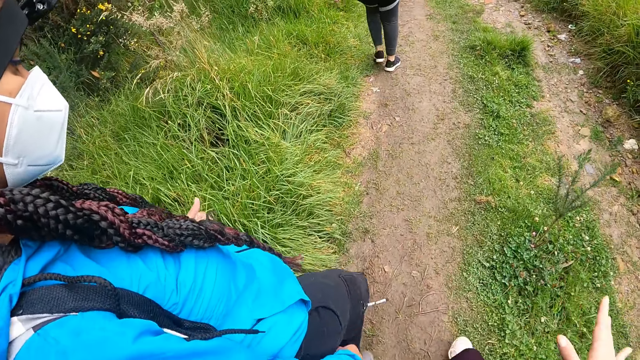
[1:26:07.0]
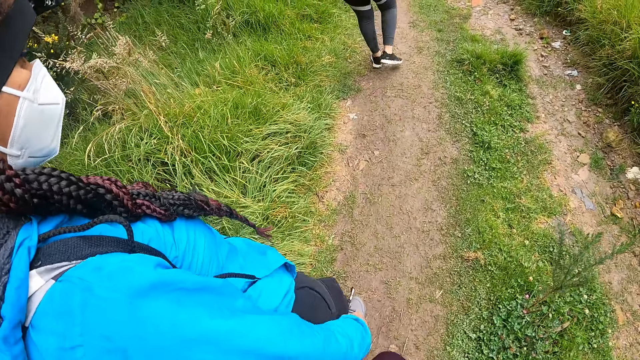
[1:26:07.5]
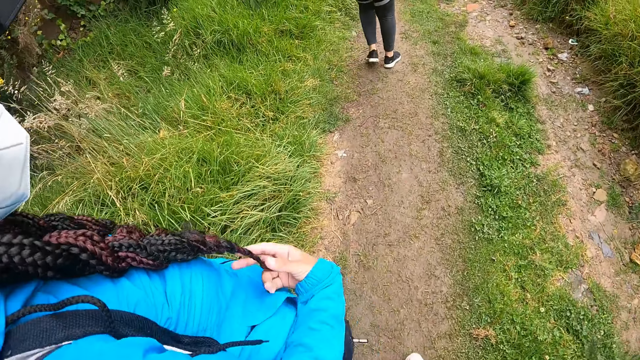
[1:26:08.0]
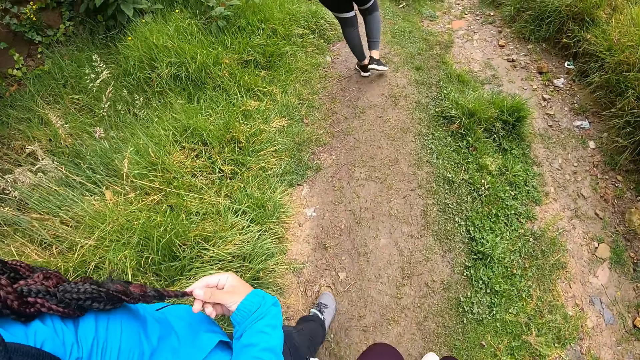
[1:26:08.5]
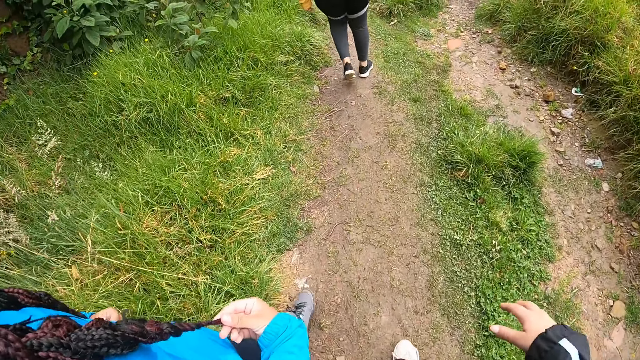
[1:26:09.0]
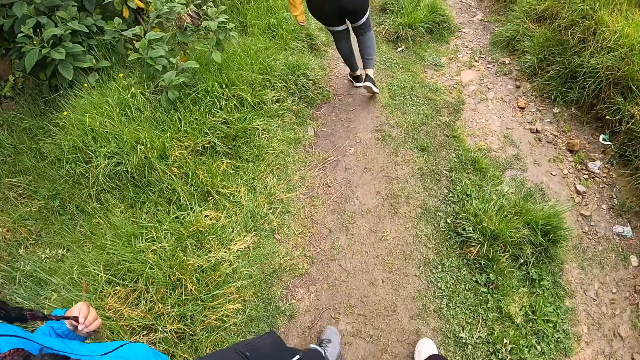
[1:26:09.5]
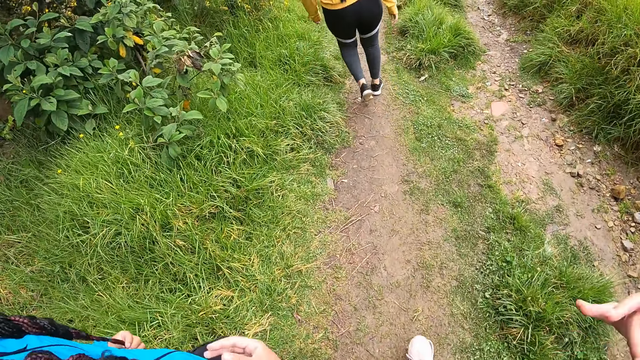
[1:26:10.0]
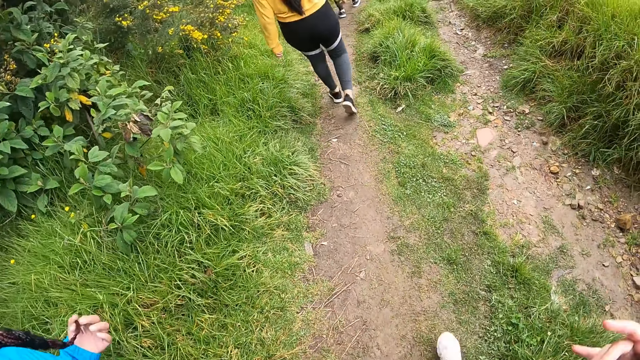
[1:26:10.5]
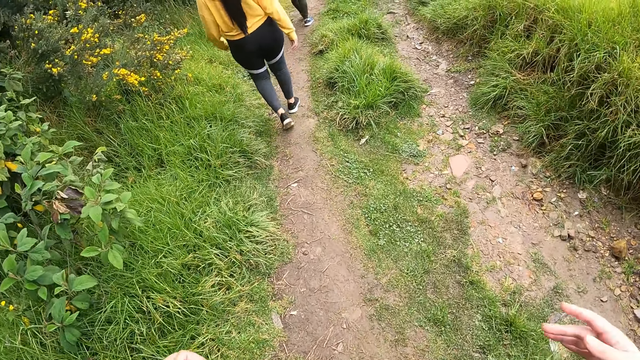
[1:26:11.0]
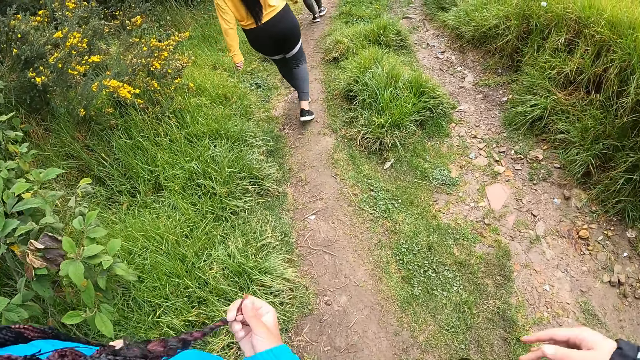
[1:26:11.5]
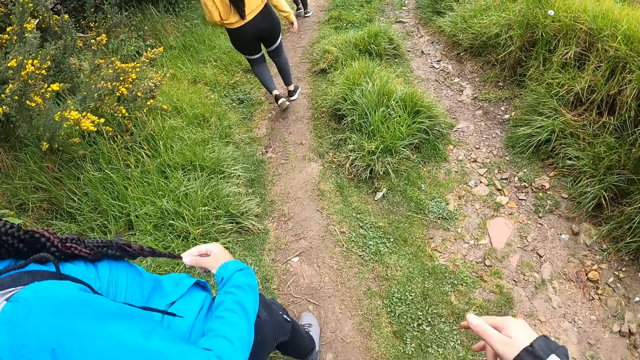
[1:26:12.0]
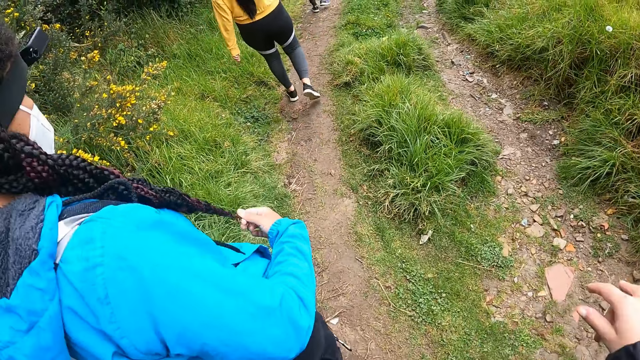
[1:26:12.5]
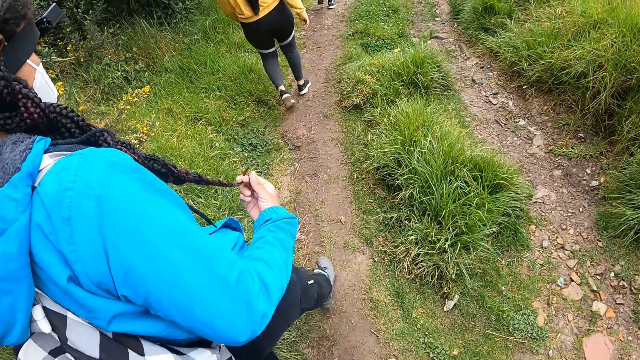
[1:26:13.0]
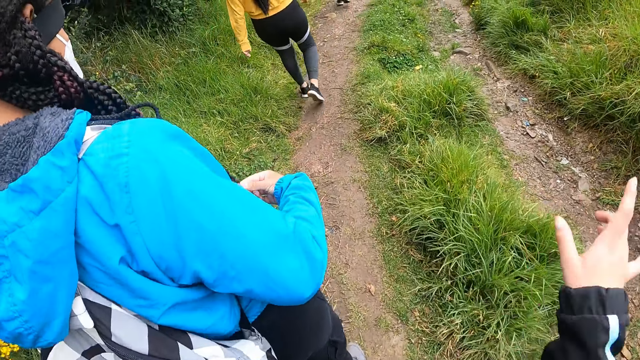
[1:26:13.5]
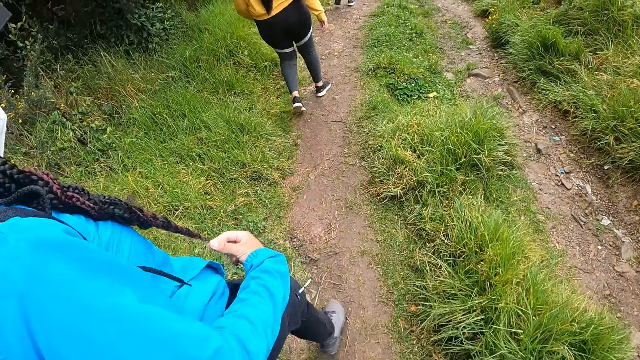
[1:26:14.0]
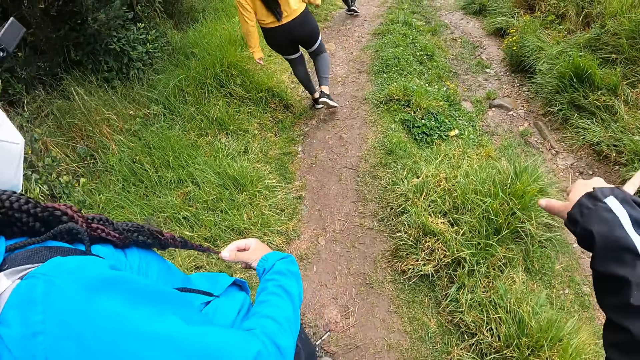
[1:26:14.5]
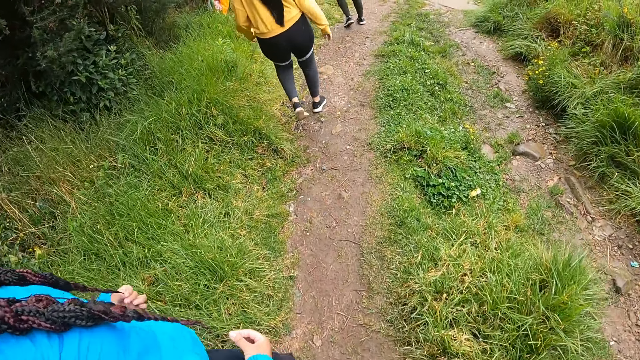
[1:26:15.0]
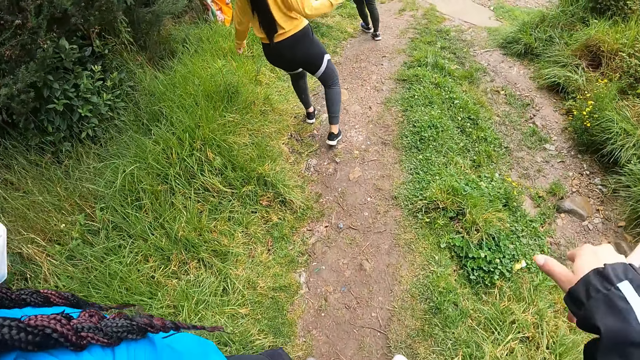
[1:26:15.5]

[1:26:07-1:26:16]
The woman touches her hair with her hands. The woman holds her braids. The camera wearer interacts with the woman.

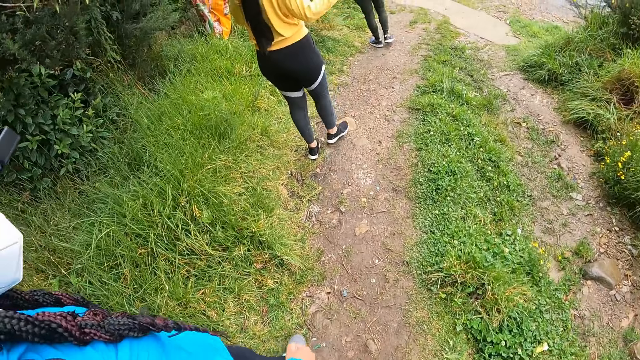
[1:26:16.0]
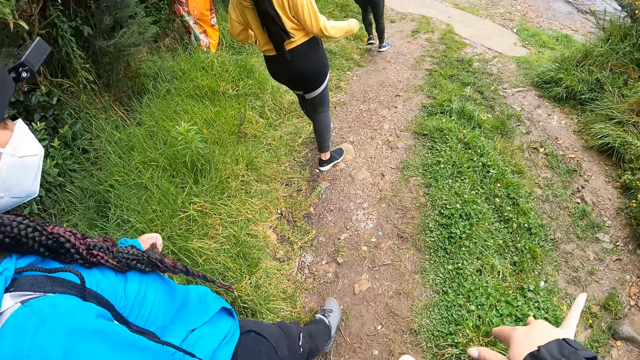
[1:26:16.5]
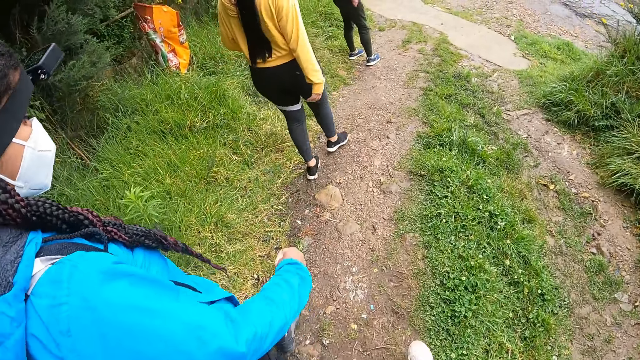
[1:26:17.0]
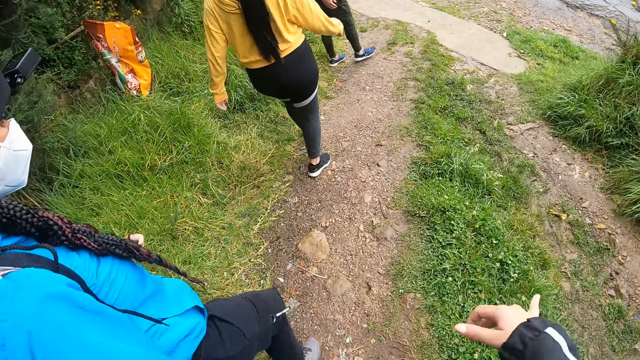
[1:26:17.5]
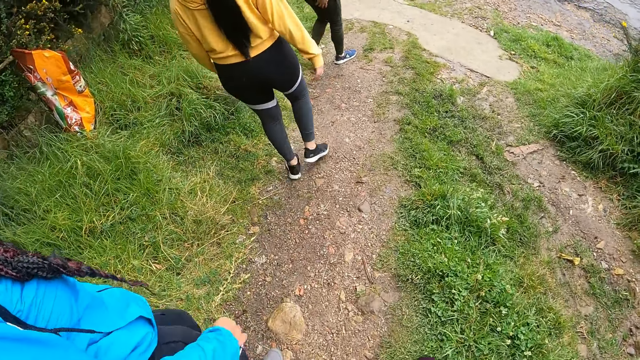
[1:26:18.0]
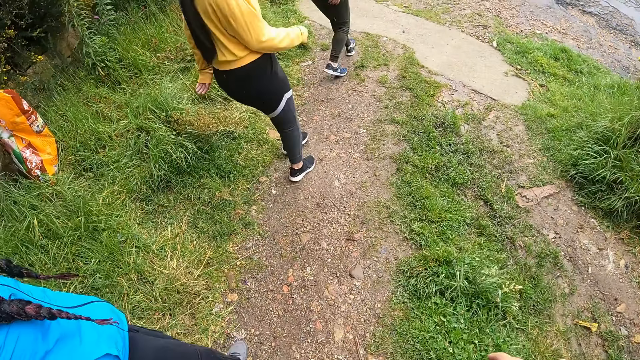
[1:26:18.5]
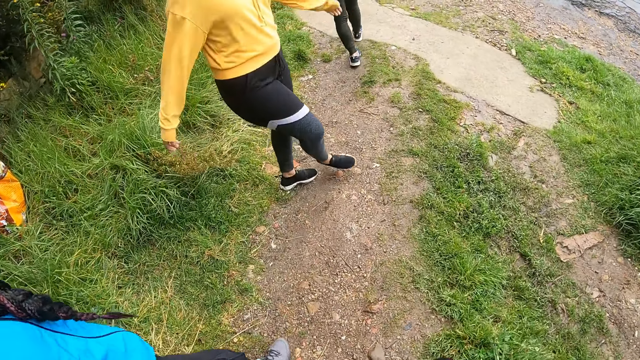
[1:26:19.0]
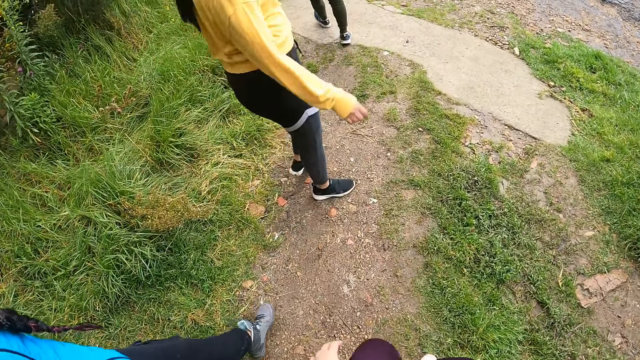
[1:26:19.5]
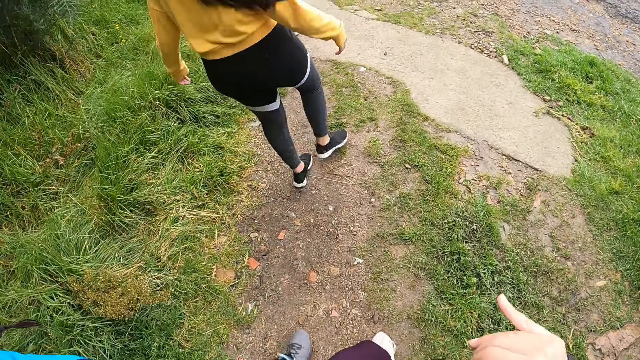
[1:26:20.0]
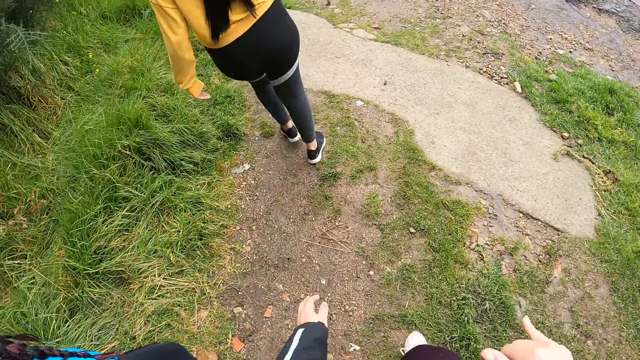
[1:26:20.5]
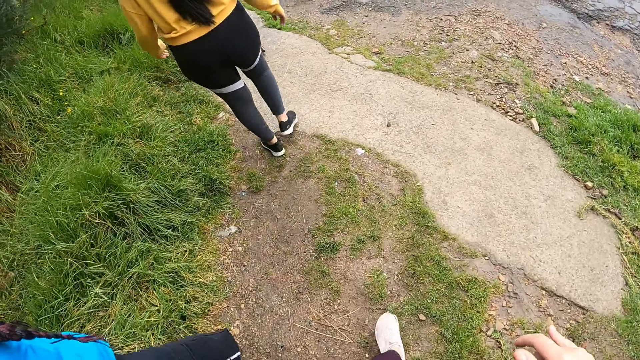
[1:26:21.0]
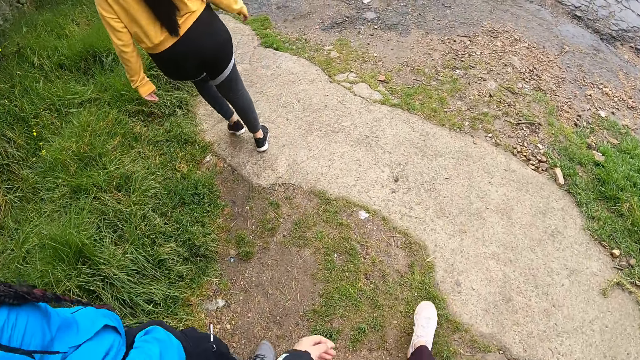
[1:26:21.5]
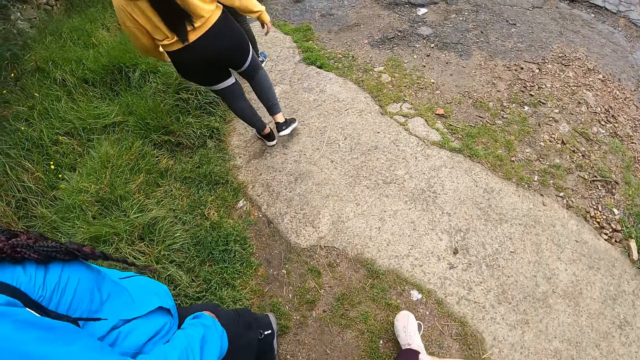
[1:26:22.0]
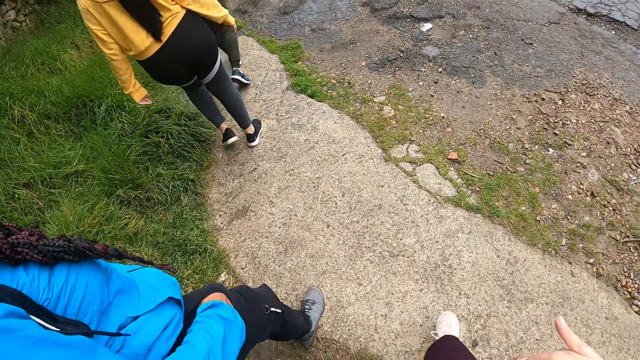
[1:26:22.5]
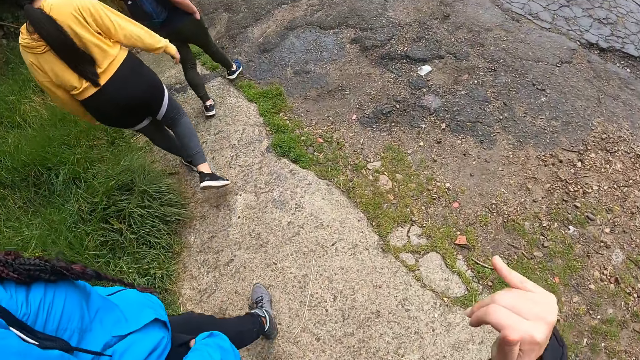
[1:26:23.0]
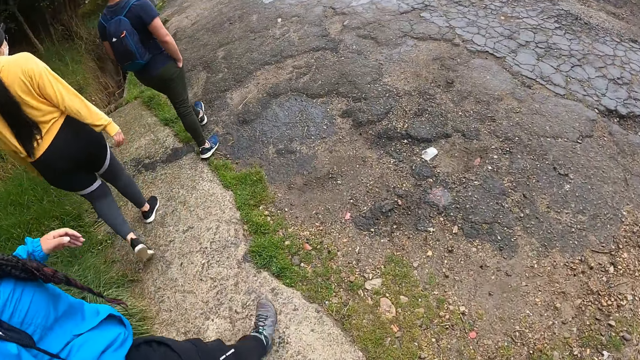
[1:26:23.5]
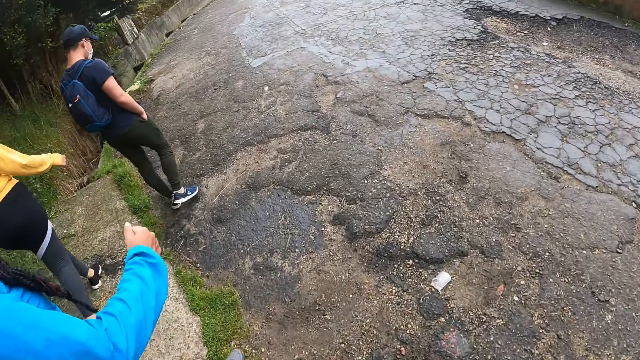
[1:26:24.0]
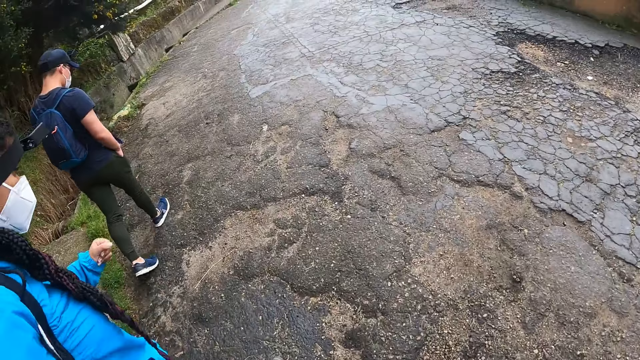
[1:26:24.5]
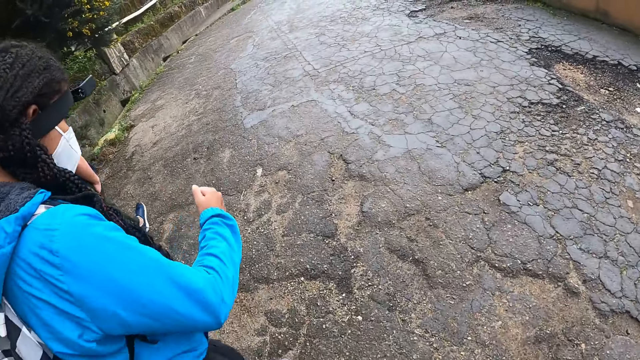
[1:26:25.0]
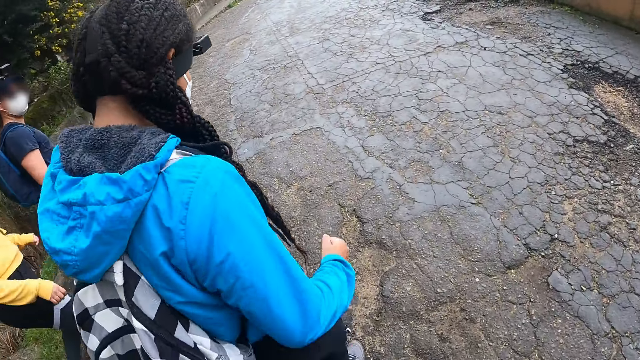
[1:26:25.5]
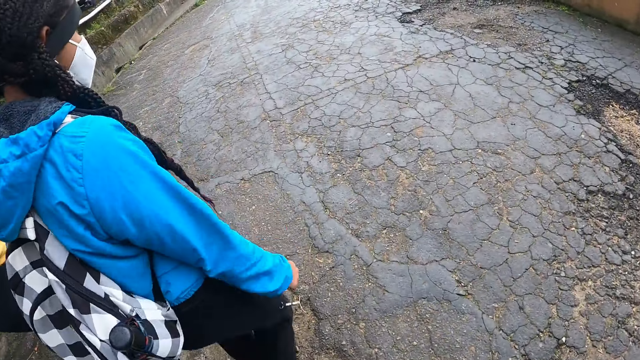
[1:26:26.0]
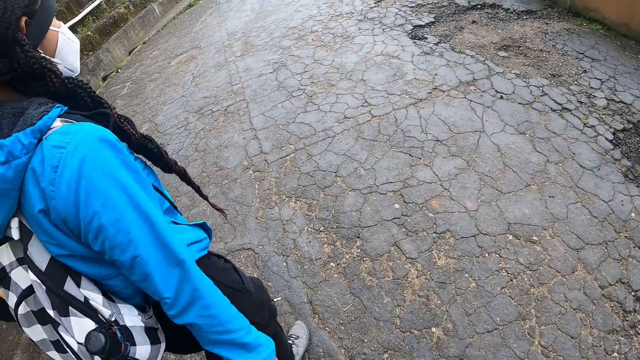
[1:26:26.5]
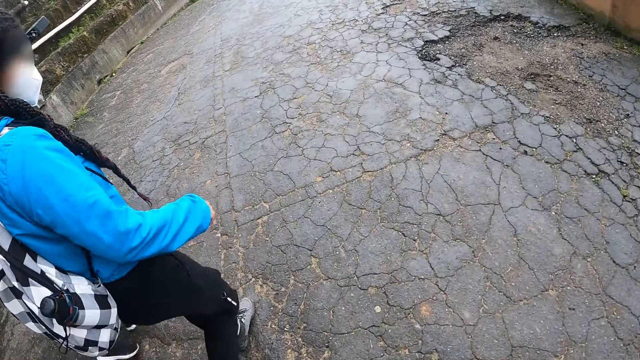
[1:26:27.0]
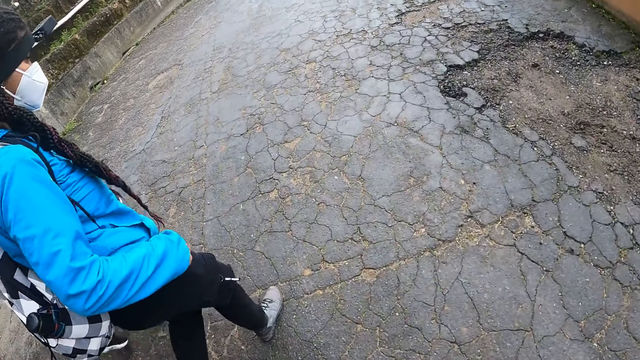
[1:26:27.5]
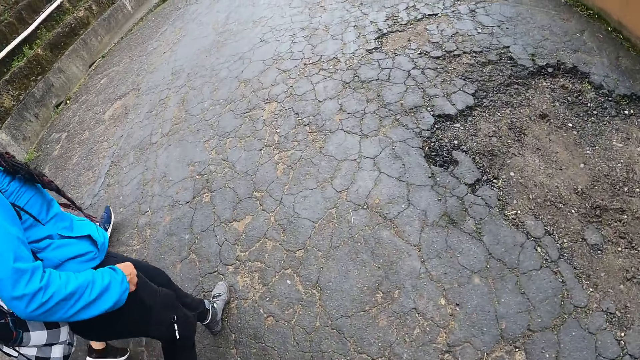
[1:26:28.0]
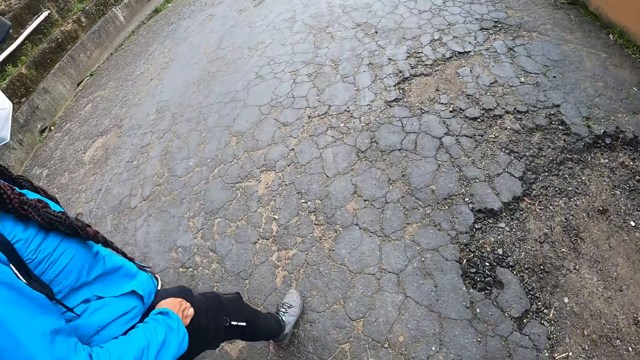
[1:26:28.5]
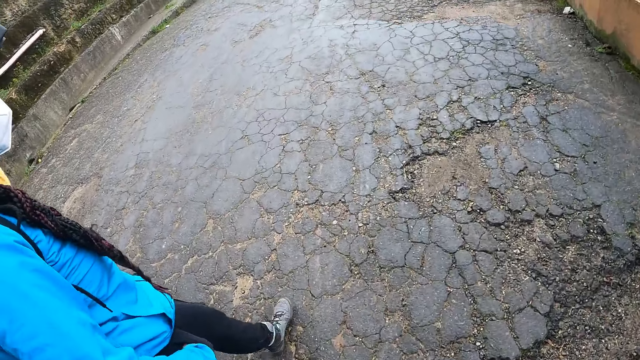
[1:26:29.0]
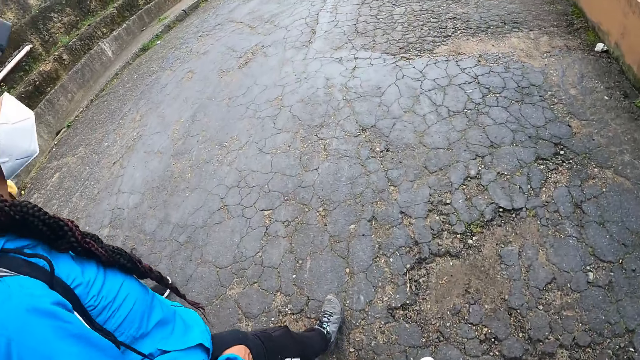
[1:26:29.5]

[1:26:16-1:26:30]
The camera wearer walks around a pathway. A woman turns towards the camera wearer and another woman. A lady interacts with the camera wearer. The lady walks around the pathway. The other woman removes her right hand from her trouser pocket. Another lady walks on a road. The camera wearer walks down the road with a man, the other woman and the first woman. The other woman puts her right hand inside her trouser pocket.
